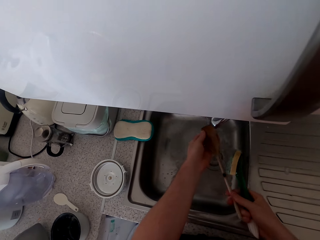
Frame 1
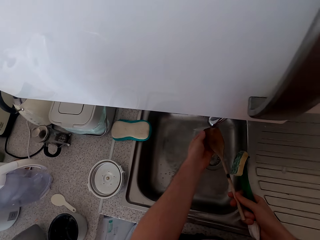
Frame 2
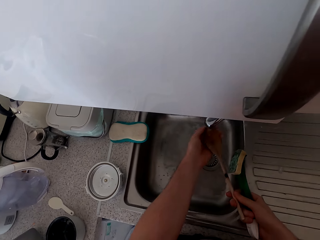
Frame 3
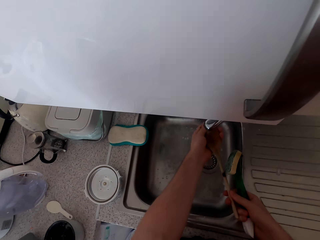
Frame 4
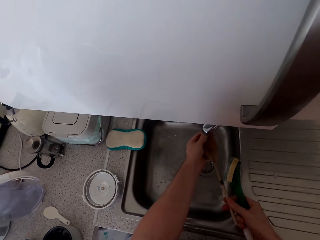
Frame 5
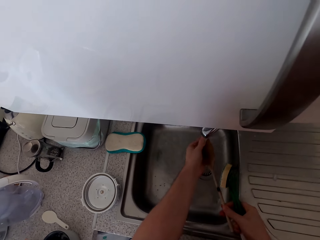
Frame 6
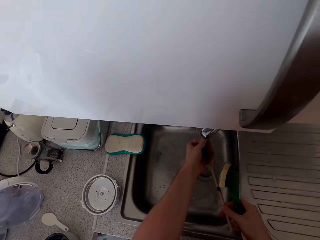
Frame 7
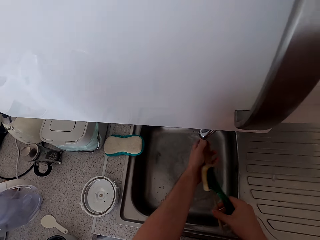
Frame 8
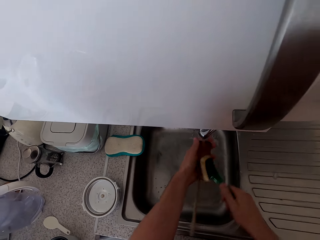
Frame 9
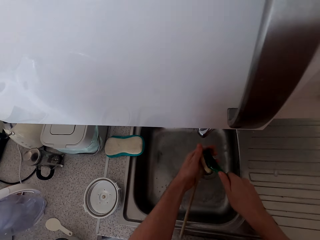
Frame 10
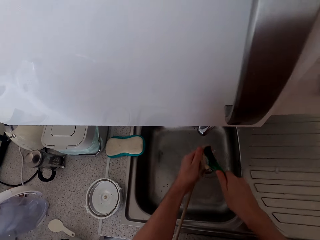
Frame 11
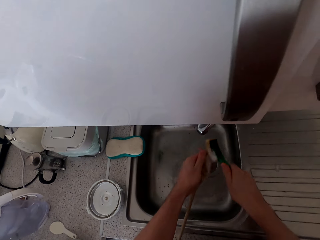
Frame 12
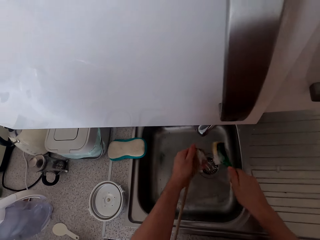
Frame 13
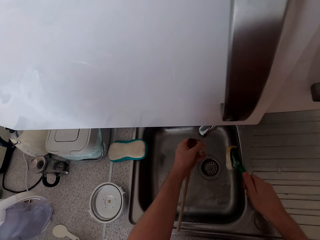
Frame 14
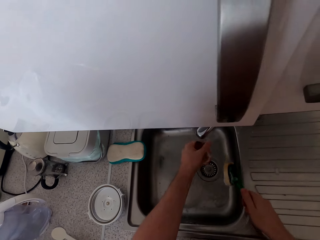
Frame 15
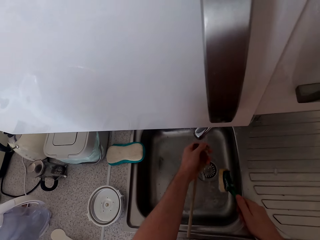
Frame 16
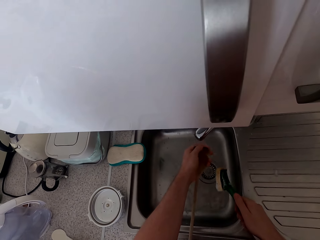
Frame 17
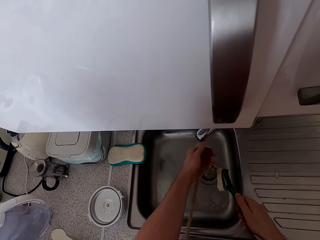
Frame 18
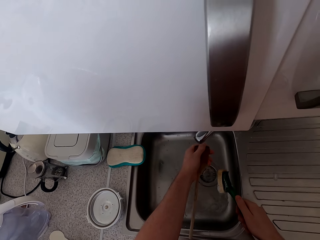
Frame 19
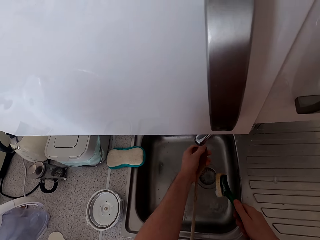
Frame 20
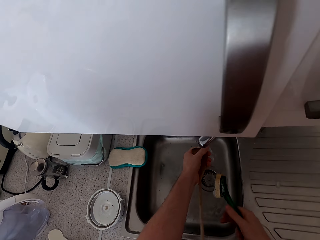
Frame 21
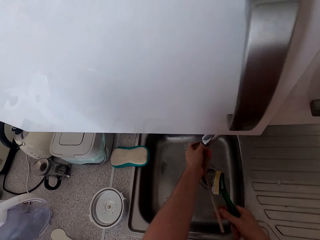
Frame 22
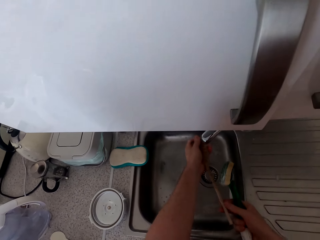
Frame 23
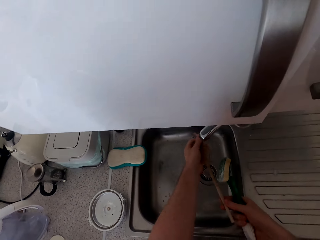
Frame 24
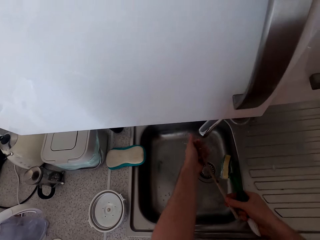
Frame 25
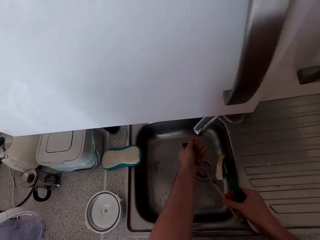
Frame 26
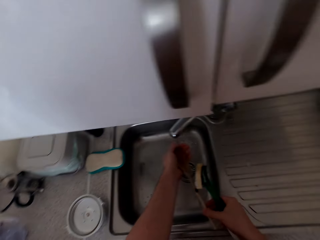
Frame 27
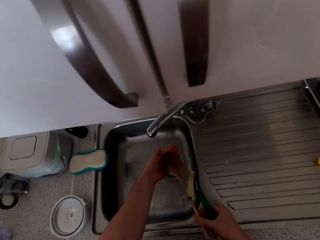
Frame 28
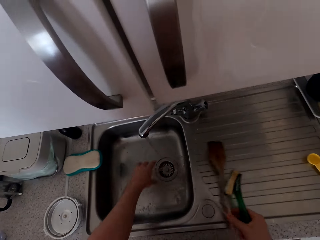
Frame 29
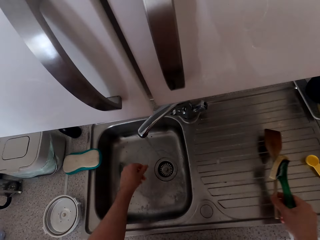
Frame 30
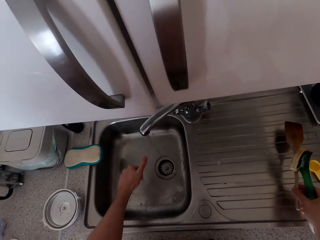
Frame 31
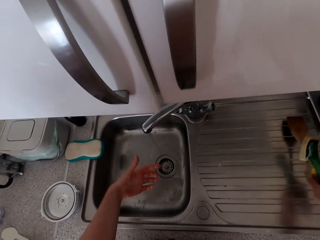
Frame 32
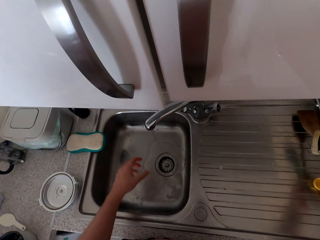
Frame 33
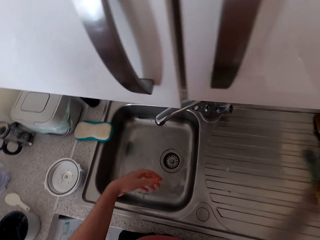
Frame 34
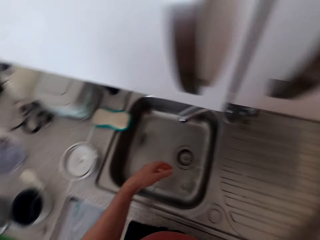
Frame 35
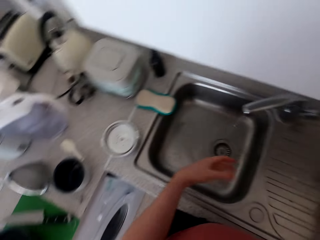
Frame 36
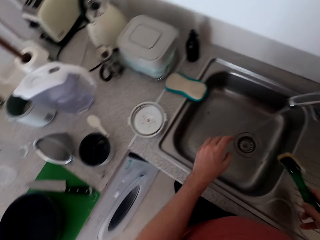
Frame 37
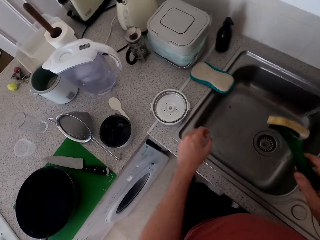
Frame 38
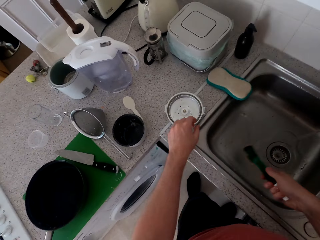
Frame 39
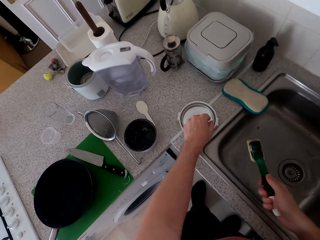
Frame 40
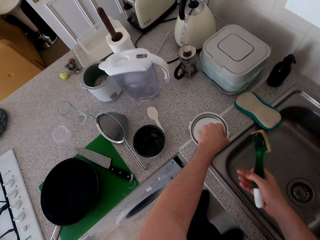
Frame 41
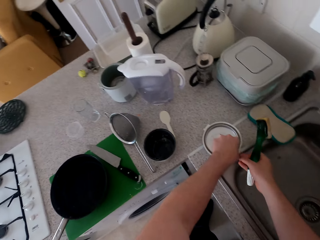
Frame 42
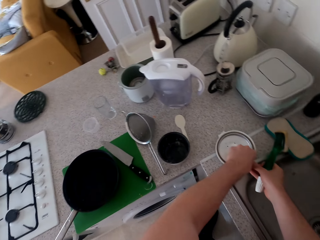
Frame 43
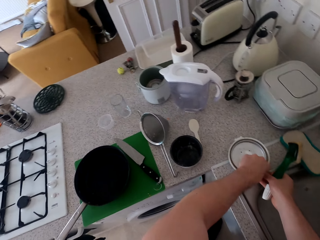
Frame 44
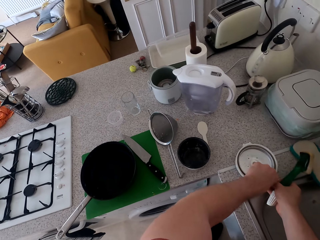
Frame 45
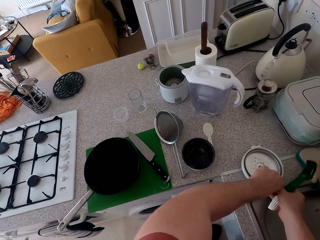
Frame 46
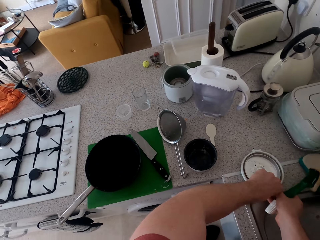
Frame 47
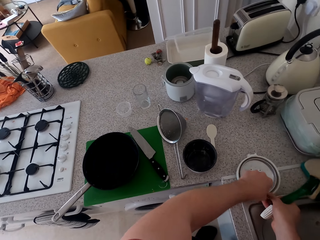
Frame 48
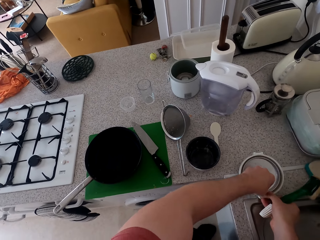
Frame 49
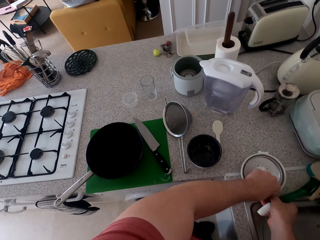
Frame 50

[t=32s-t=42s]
The camera wearer puts the cooking stick on the side. They shake off the sponge.

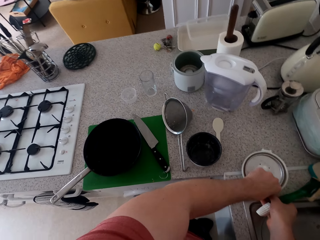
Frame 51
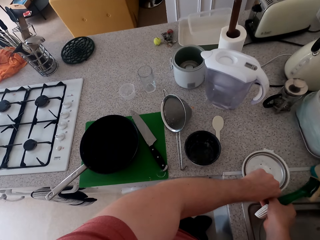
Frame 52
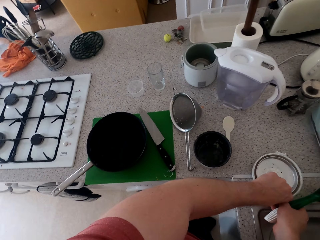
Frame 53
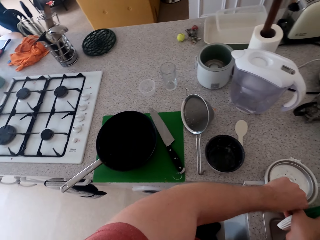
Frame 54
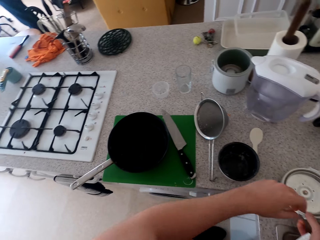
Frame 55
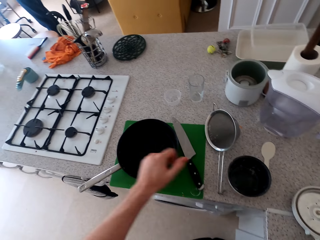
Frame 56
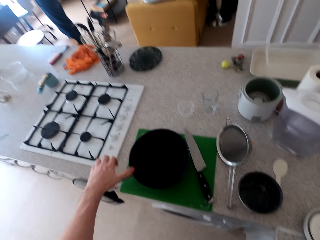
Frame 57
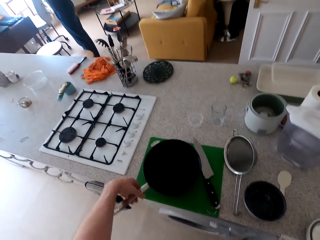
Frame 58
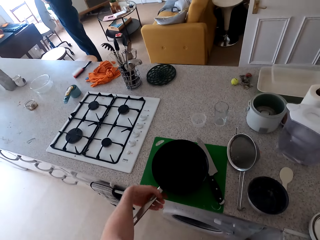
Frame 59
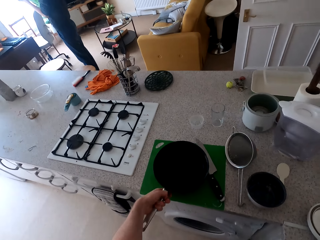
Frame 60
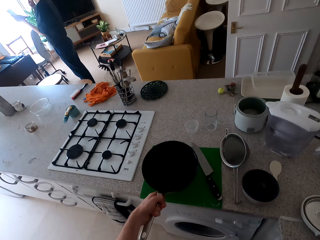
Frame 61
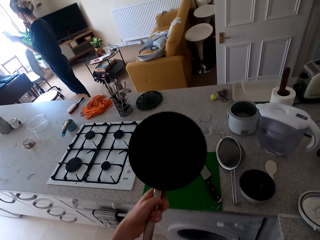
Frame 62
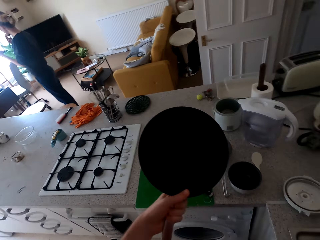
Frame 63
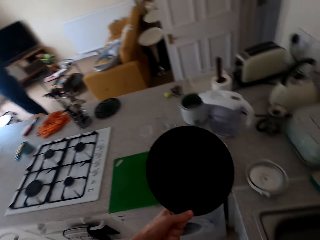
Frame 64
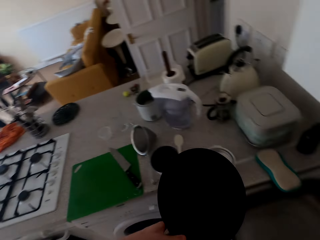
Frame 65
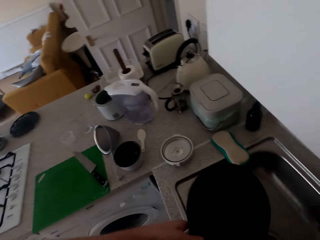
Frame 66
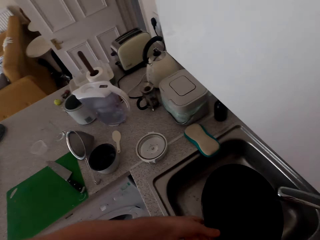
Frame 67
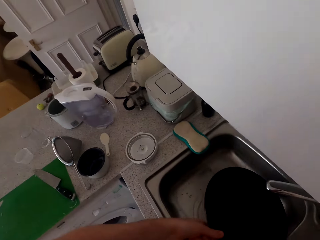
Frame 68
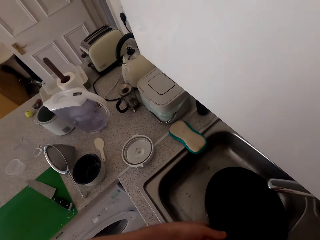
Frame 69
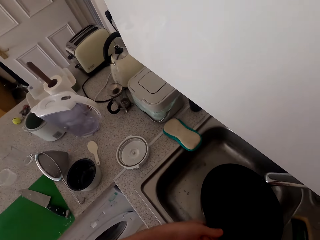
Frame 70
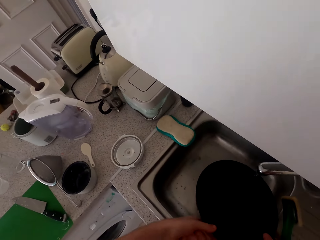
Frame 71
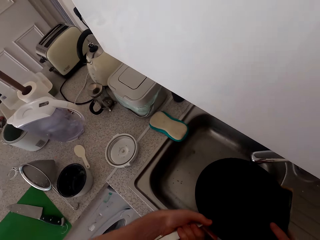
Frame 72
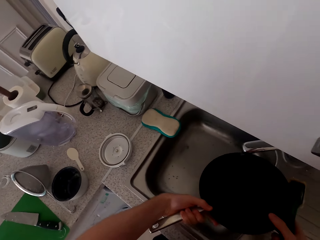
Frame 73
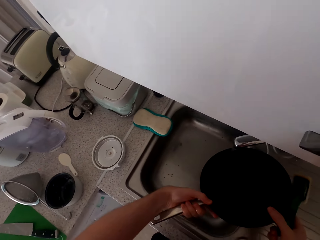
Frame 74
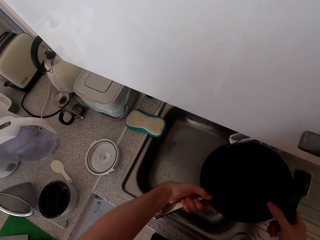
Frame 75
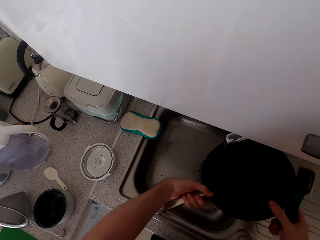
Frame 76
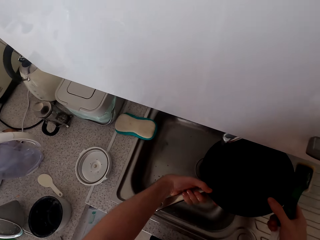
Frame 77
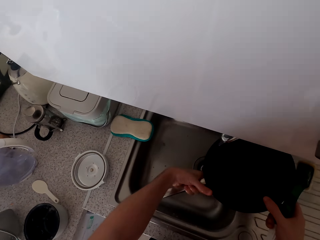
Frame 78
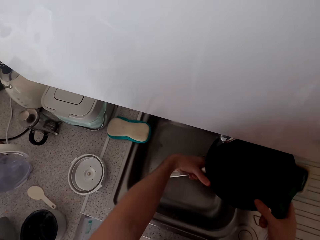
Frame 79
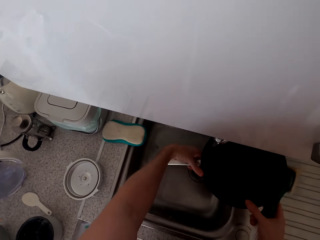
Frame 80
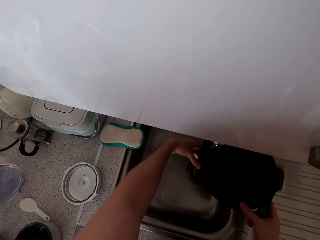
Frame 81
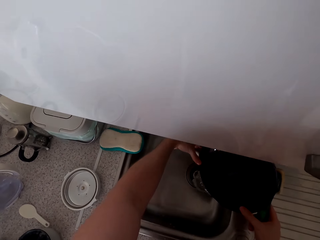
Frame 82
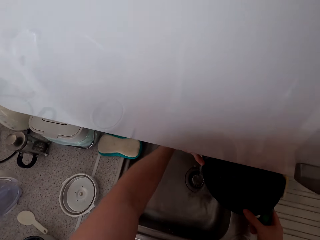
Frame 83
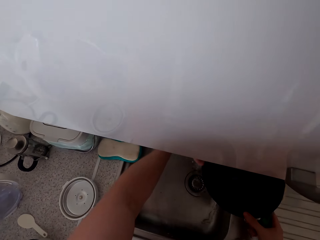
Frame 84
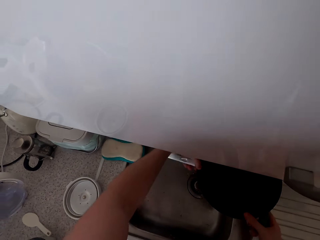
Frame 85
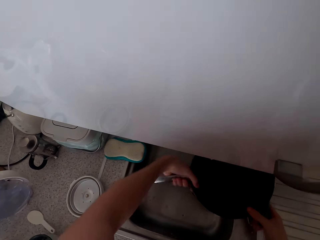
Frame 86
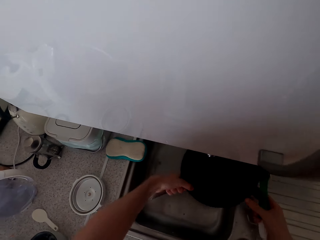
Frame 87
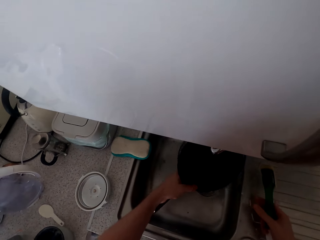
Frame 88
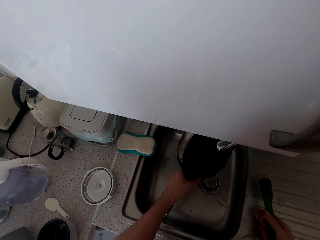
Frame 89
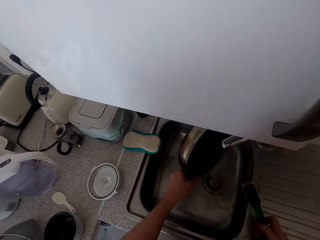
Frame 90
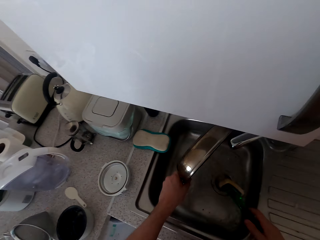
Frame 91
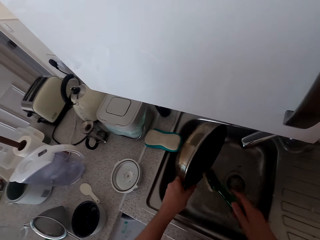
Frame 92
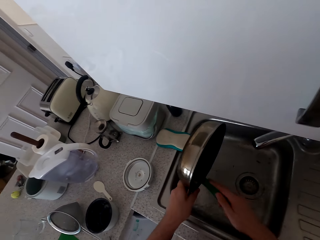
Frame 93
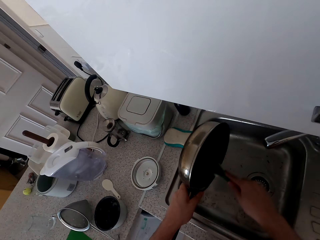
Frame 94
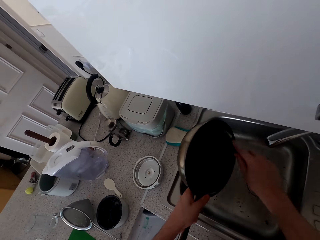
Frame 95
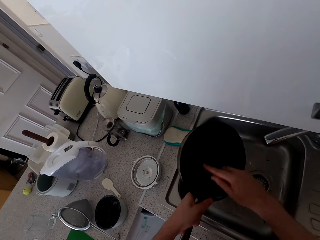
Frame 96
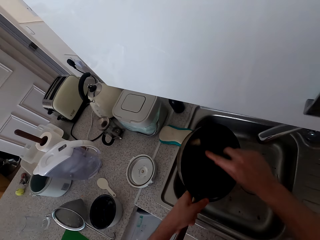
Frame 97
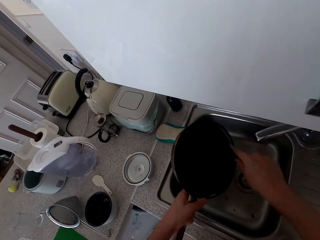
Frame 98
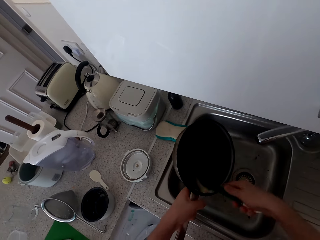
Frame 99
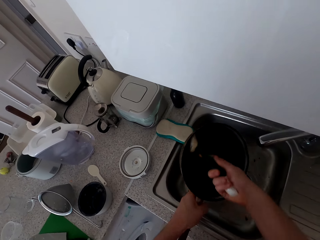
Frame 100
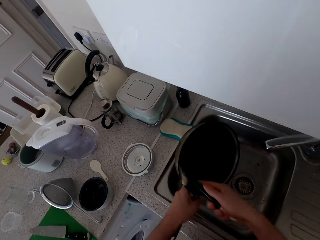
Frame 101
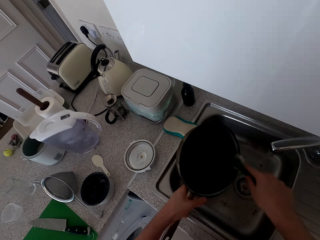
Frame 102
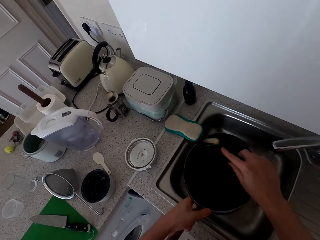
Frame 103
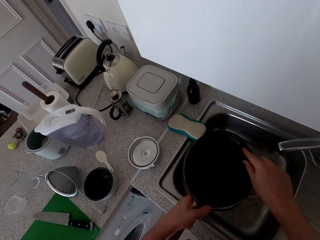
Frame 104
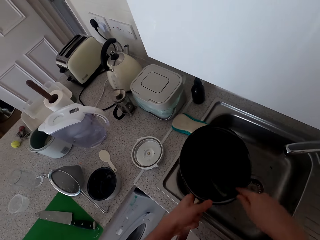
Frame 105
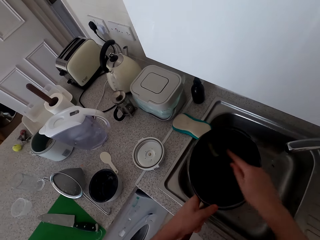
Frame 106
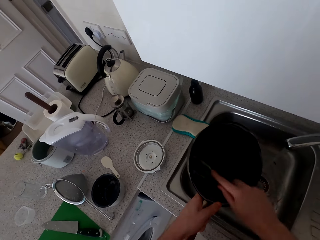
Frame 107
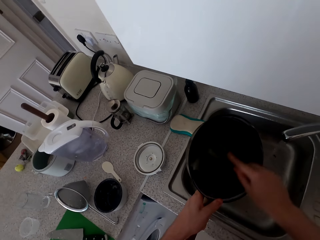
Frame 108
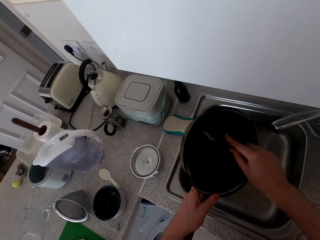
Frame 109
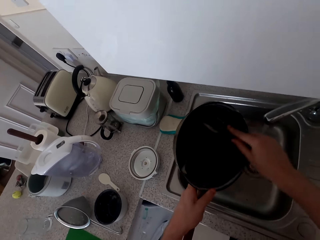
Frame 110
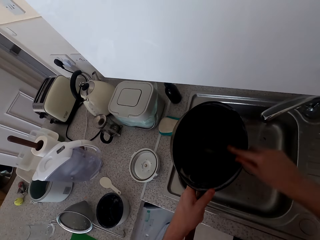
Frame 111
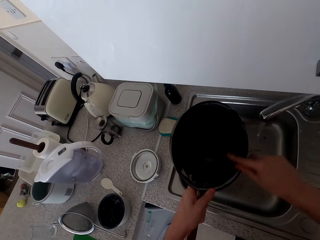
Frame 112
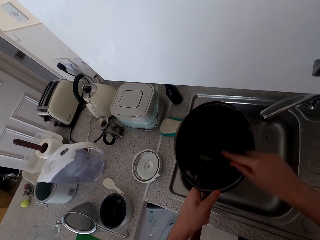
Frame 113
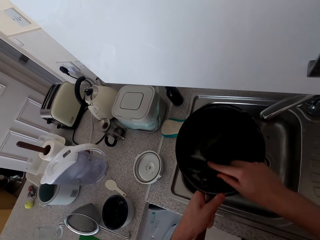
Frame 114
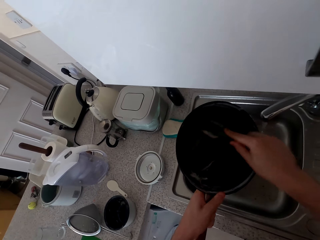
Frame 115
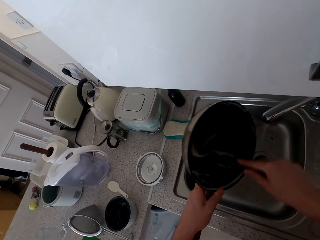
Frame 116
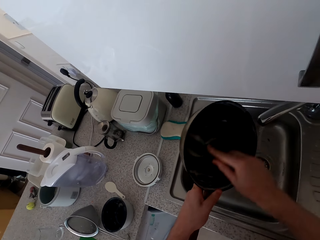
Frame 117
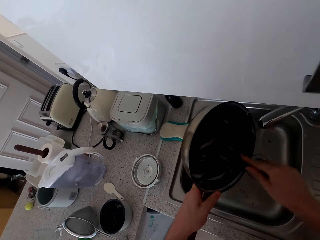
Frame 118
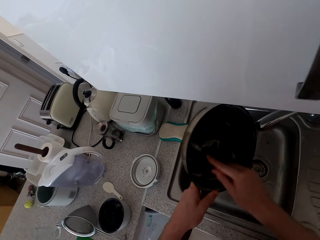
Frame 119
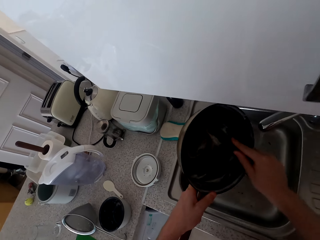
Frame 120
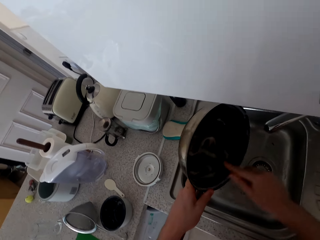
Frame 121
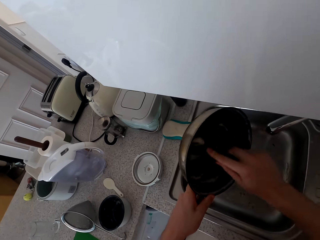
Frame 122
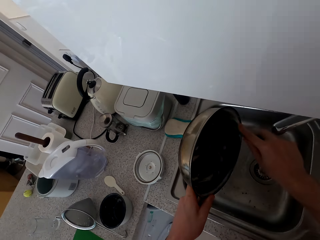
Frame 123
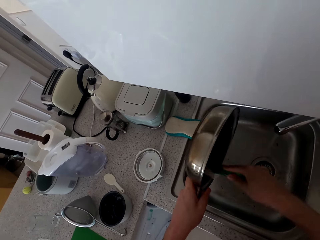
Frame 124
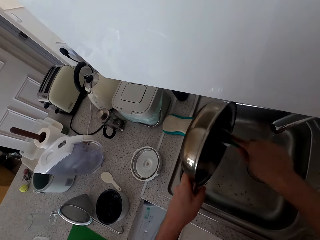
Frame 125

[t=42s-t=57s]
The camera wearer touches some utensils. They talk to a woman and take a cooking pan. They wash the utensils, run water in the cooking pan, pour water in the sink and wash the cooking pan. They talk to the woman and wash the cooking pan.
